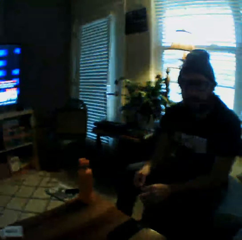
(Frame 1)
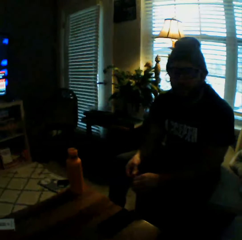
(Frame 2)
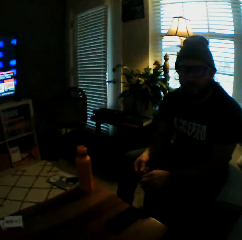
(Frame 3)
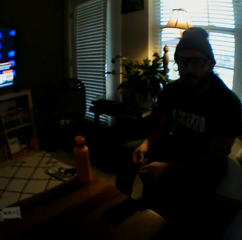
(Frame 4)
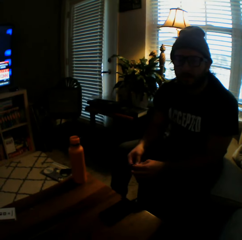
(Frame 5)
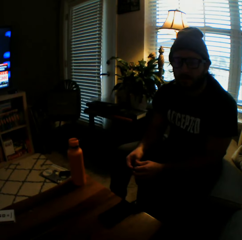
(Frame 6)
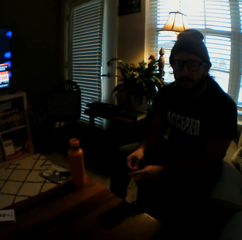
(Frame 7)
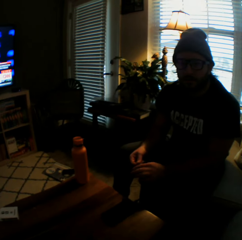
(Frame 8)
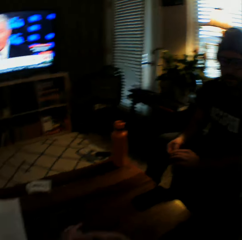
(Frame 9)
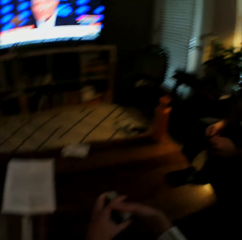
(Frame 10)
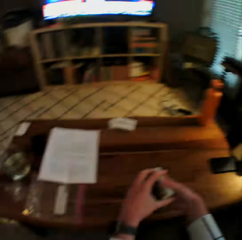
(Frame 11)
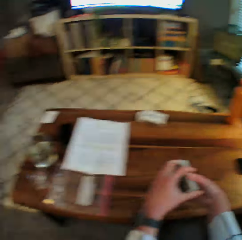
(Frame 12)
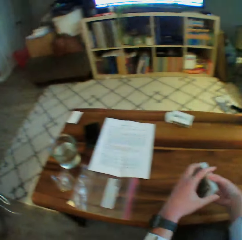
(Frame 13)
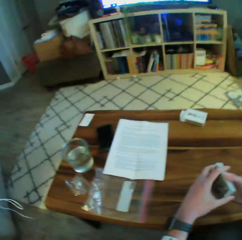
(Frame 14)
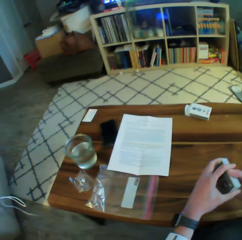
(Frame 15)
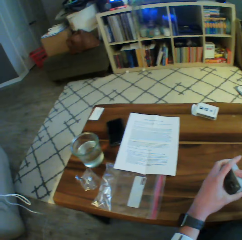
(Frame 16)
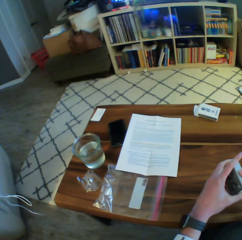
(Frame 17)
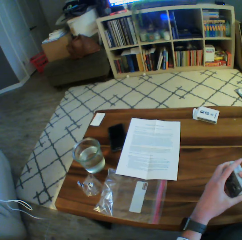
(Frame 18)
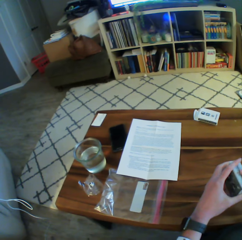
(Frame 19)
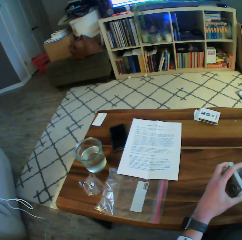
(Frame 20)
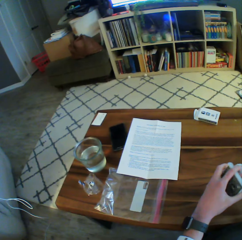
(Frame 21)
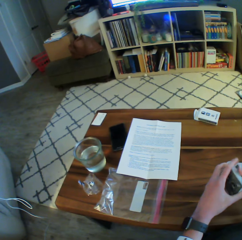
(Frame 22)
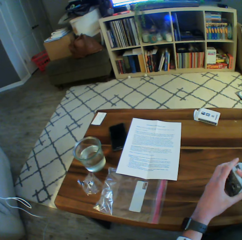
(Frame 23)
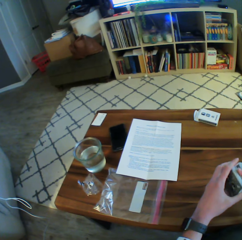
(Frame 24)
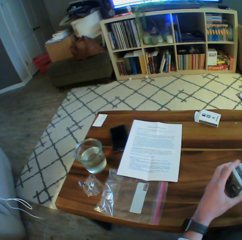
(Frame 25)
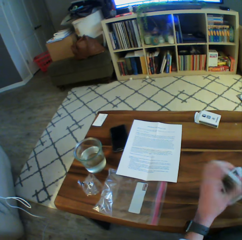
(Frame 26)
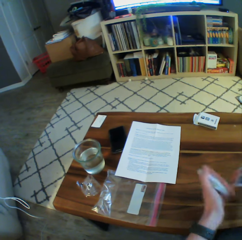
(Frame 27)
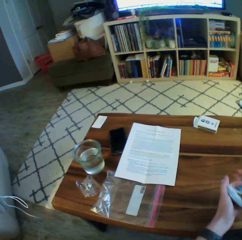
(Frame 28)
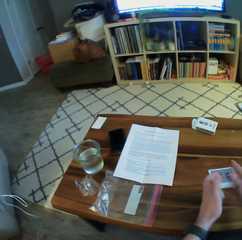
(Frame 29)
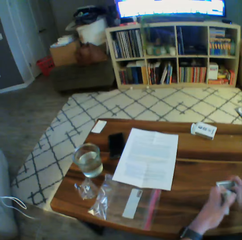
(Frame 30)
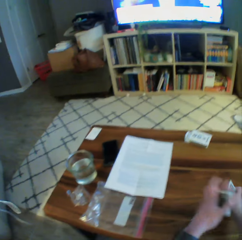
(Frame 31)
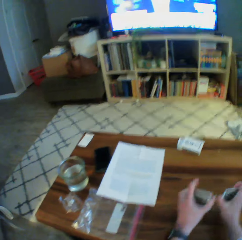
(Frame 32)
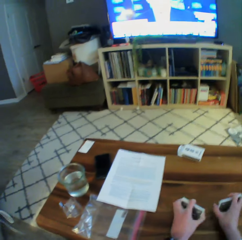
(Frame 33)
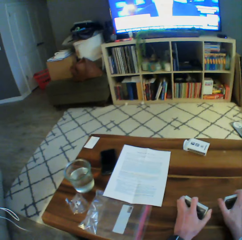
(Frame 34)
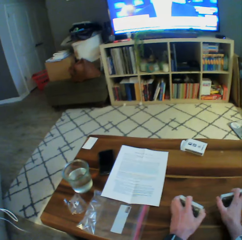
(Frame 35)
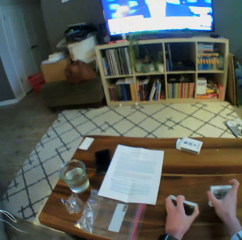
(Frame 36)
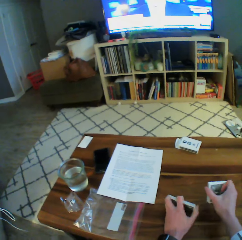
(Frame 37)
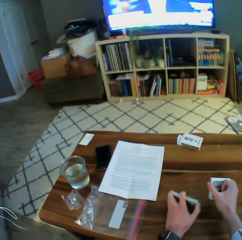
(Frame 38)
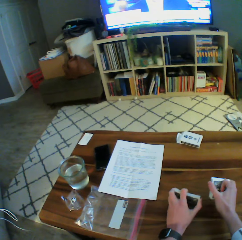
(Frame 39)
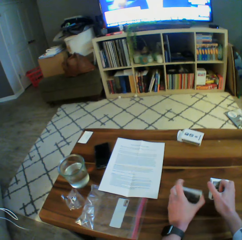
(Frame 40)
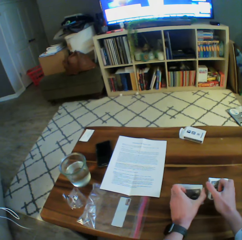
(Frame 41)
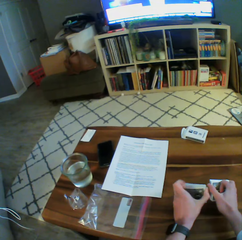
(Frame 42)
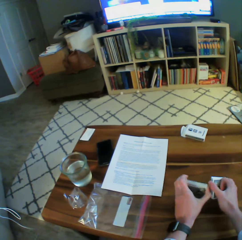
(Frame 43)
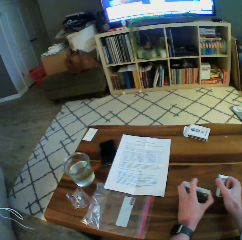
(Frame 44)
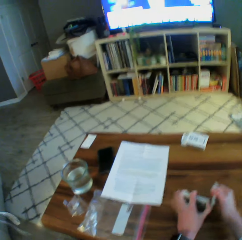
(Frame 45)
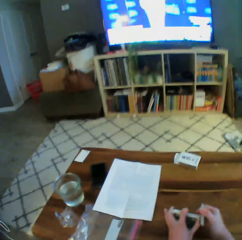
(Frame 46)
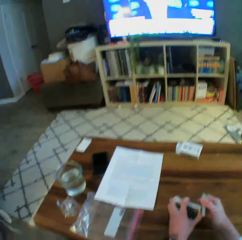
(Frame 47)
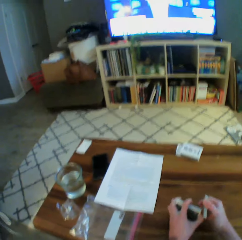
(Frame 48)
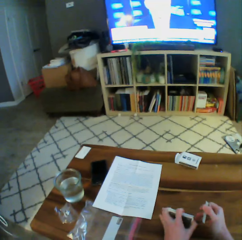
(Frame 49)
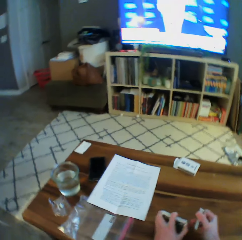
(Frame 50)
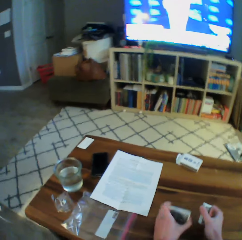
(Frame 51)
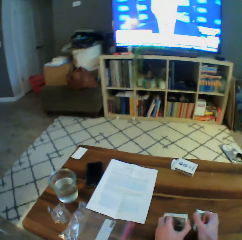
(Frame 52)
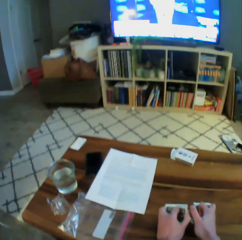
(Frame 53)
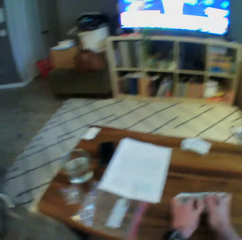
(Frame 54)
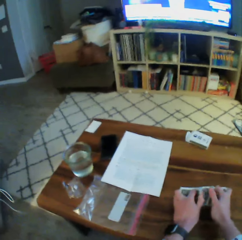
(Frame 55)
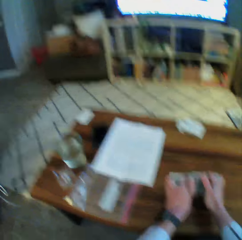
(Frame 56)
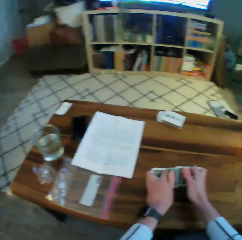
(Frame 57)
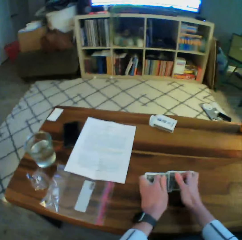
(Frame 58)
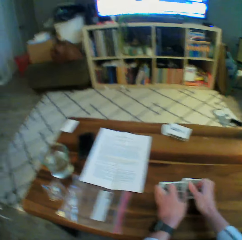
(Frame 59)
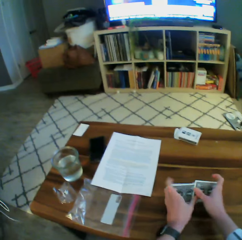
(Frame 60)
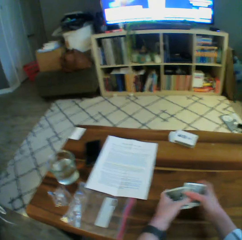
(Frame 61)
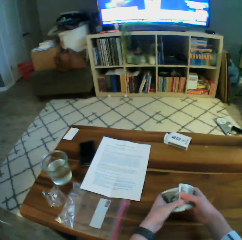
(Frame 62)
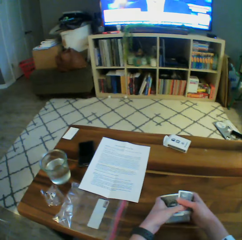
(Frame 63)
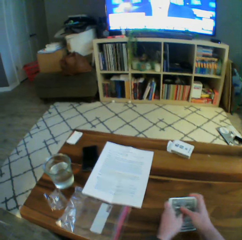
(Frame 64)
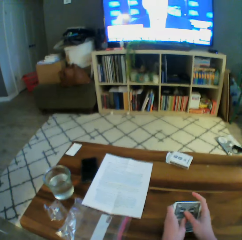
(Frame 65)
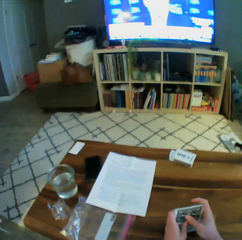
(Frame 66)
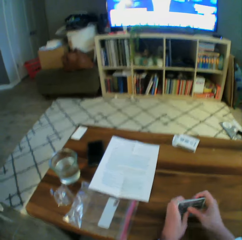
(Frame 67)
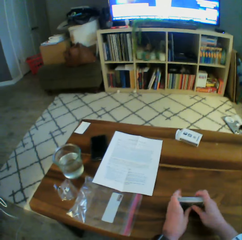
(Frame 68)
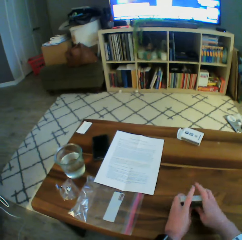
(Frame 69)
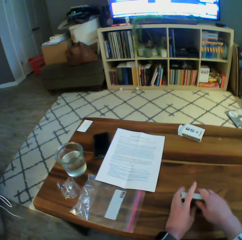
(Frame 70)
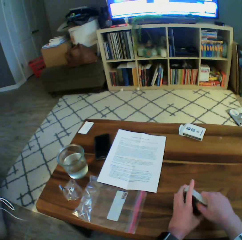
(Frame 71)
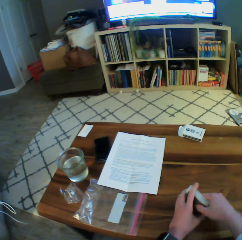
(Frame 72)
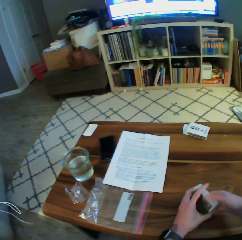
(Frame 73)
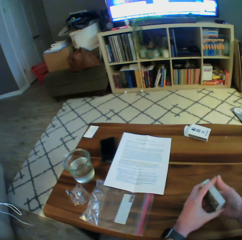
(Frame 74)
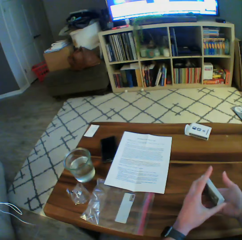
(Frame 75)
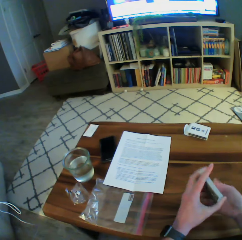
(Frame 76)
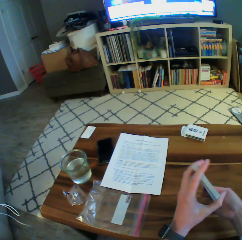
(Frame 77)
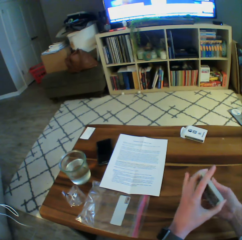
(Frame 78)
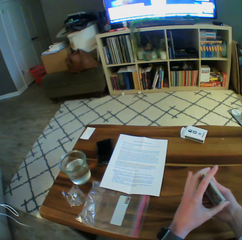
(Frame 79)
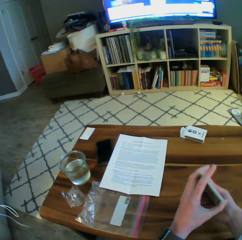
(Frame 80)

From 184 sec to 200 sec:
The camera wearer interacts with the man. He continues to arrange the play cards. He shuffles the cards in his two hands.

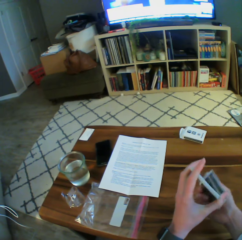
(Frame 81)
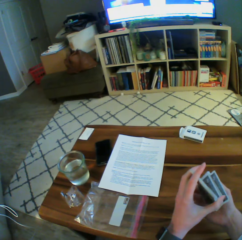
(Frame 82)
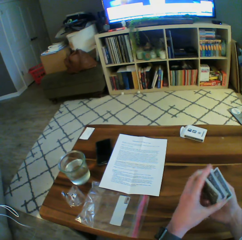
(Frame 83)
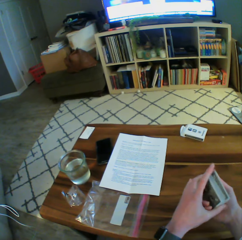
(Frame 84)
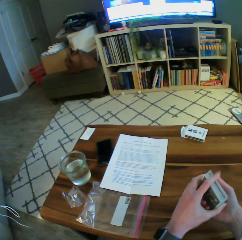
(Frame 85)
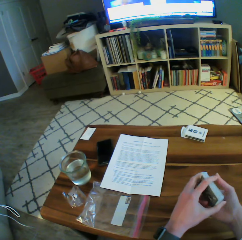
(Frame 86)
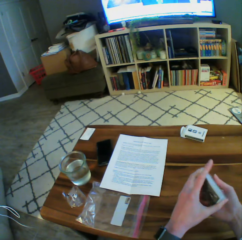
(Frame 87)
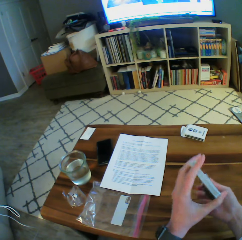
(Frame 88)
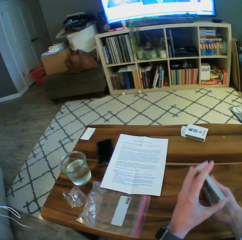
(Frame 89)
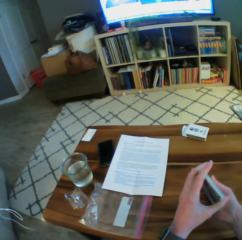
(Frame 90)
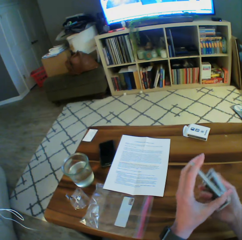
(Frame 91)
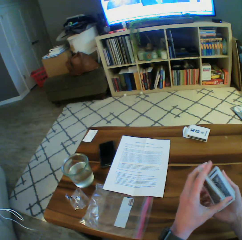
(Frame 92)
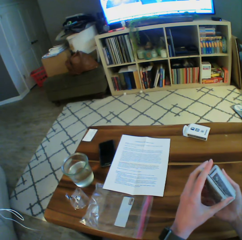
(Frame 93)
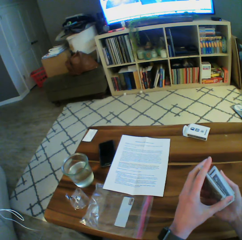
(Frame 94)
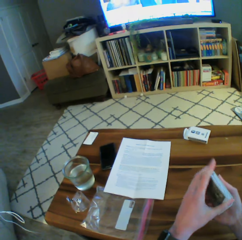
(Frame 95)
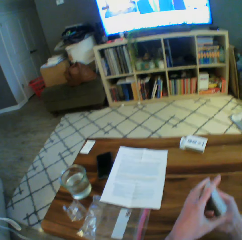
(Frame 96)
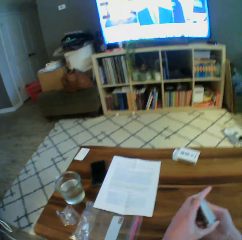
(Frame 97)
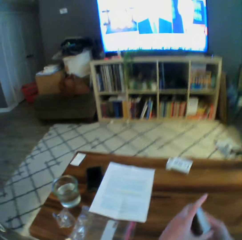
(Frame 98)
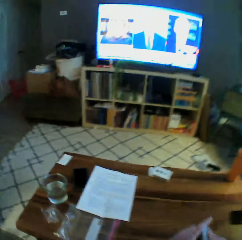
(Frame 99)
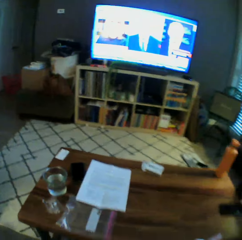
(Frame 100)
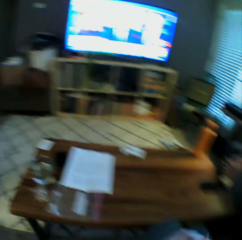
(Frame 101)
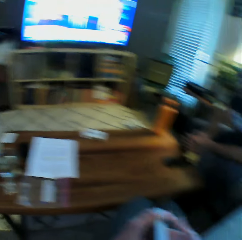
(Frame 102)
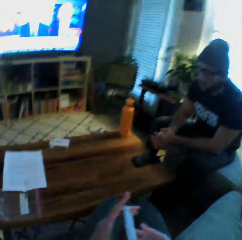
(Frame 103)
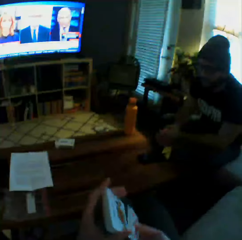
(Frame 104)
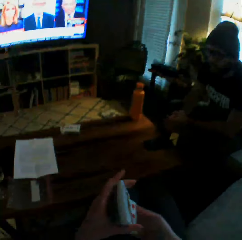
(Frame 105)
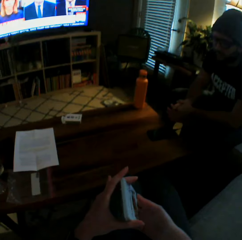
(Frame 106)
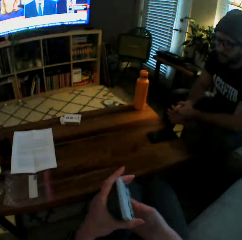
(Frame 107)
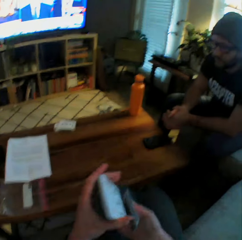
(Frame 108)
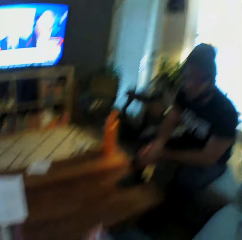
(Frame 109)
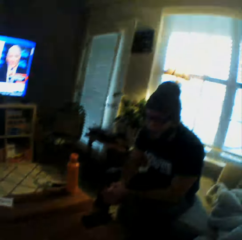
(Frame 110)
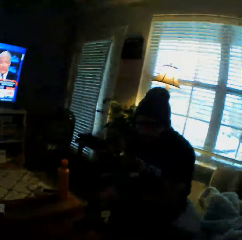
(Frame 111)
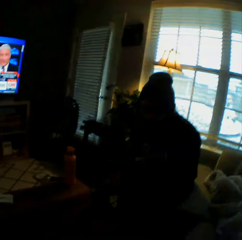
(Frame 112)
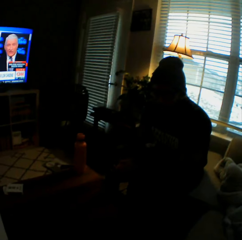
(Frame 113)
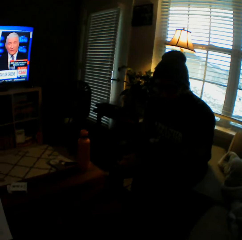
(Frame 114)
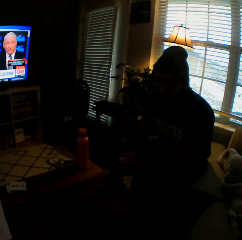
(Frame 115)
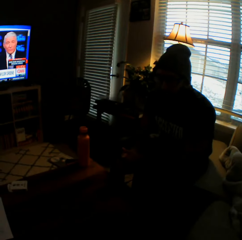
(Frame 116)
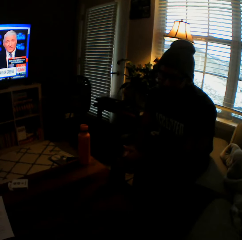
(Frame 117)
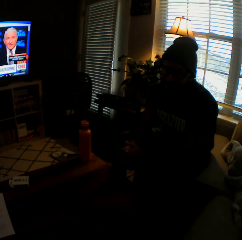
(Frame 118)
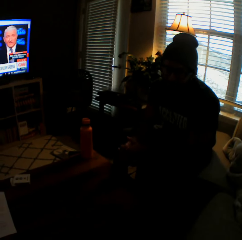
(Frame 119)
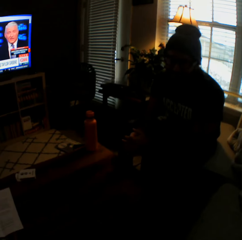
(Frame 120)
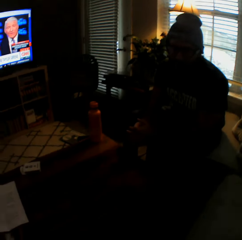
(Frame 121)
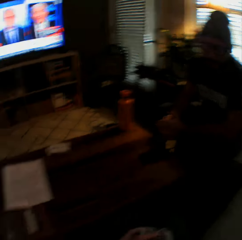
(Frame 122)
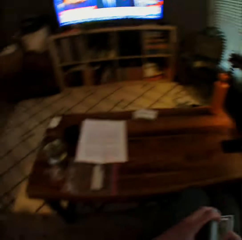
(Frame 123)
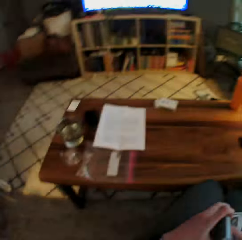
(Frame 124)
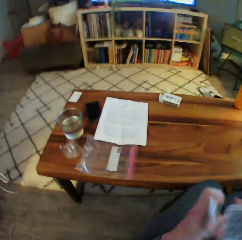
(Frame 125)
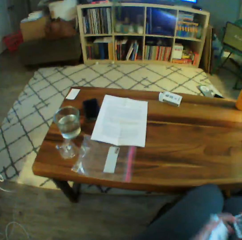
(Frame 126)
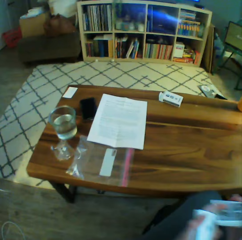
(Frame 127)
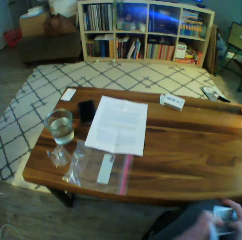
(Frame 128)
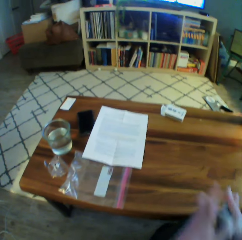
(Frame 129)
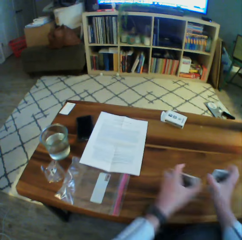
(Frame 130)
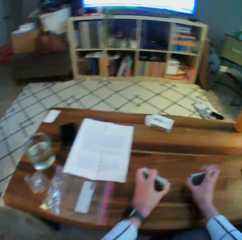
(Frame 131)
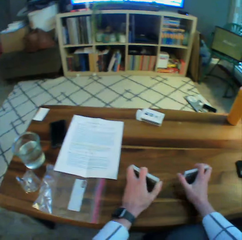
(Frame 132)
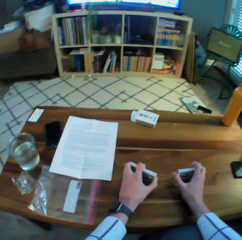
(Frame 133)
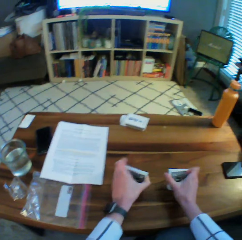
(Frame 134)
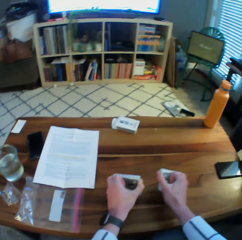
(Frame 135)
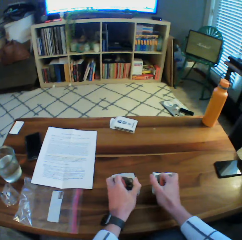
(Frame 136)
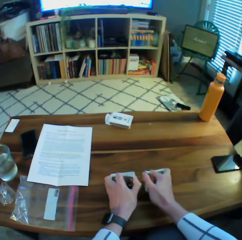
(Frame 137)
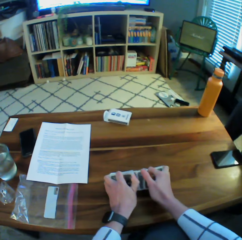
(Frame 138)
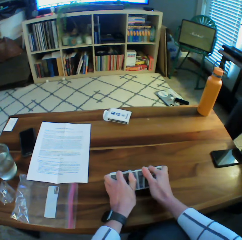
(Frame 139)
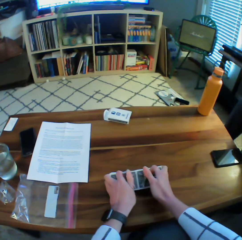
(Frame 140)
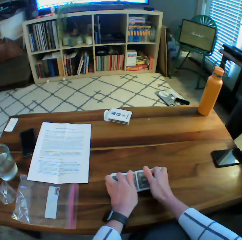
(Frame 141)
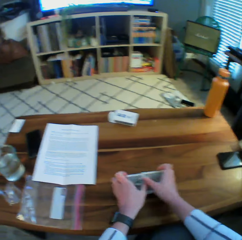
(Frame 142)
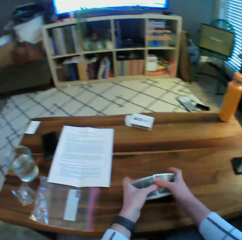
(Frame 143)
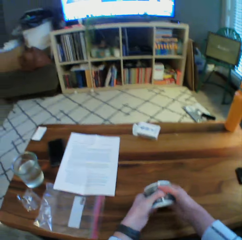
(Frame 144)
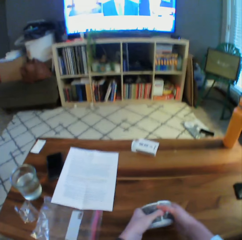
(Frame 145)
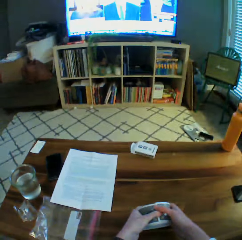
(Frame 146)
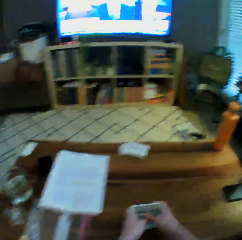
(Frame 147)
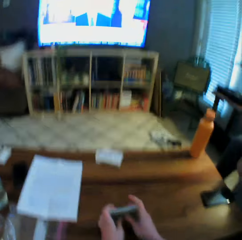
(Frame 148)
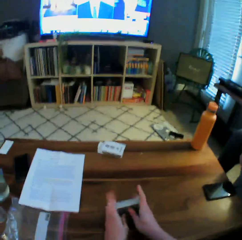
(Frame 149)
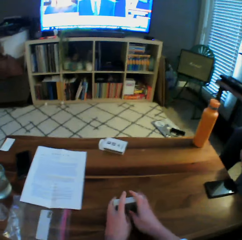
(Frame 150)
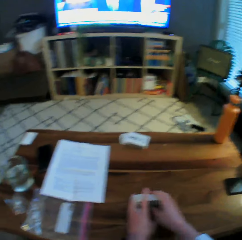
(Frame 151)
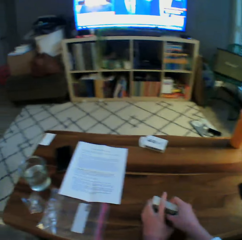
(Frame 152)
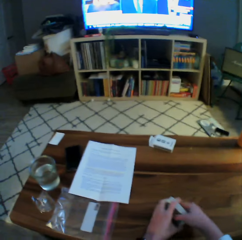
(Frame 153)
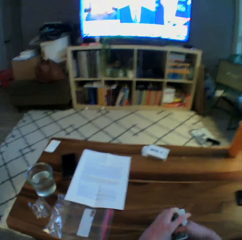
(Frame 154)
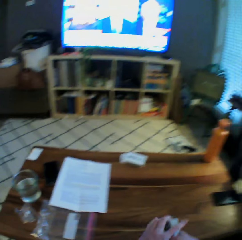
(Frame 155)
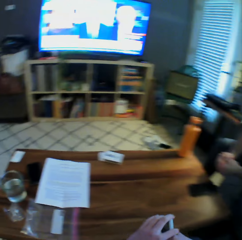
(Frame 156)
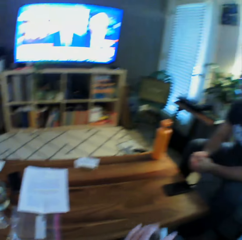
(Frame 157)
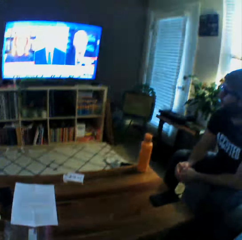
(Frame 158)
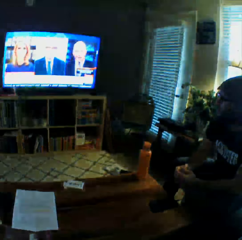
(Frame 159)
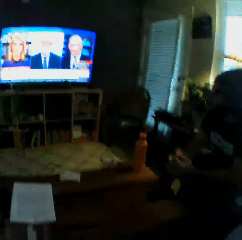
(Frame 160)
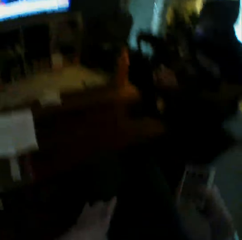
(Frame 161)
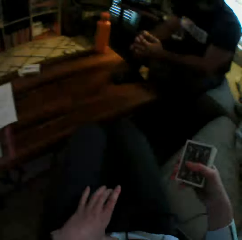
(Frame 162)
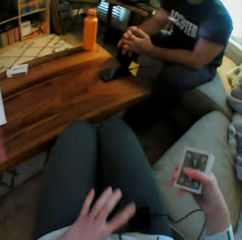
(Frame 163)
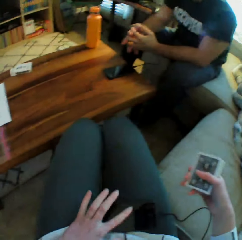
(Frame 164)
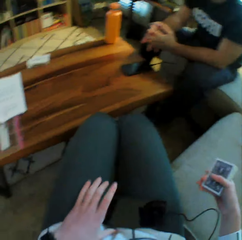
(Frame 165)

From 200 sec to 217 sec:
The camera wearer holds up the cards with both hands. They shuffle the cards on the table with both hands.
